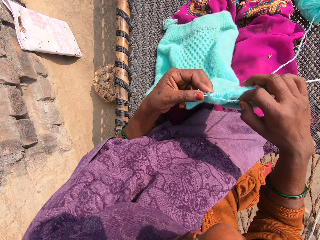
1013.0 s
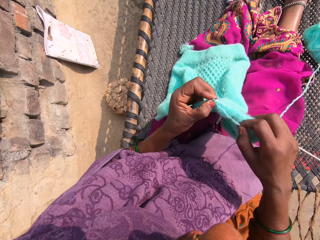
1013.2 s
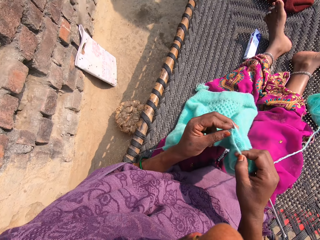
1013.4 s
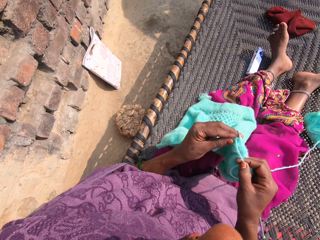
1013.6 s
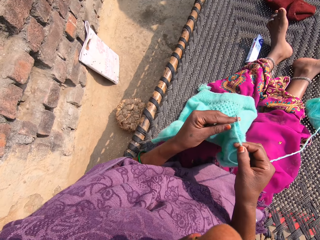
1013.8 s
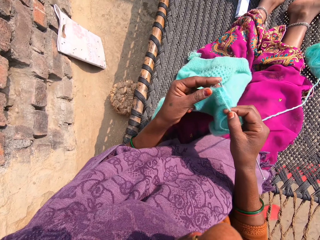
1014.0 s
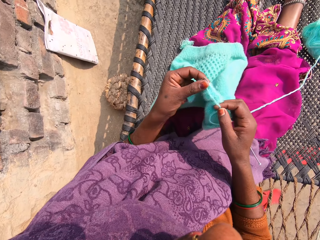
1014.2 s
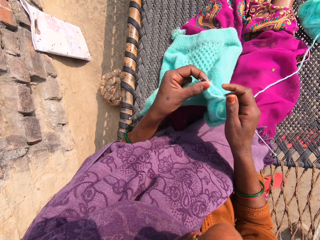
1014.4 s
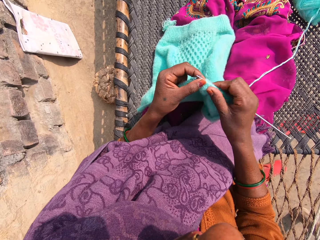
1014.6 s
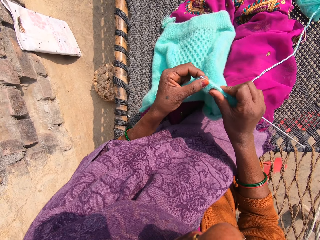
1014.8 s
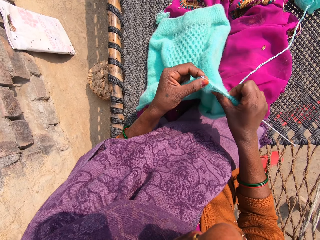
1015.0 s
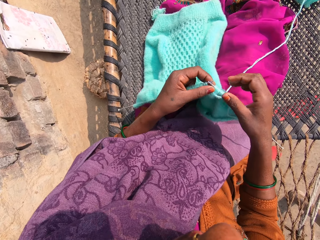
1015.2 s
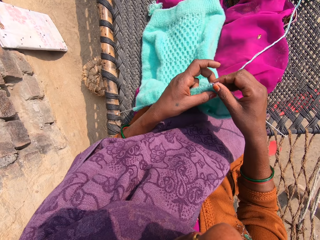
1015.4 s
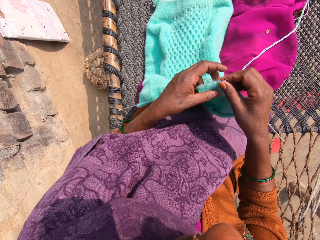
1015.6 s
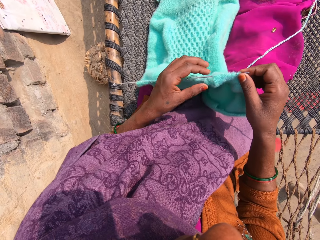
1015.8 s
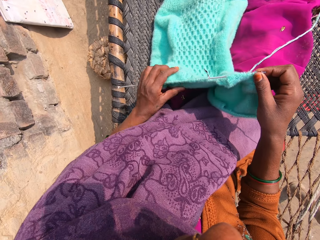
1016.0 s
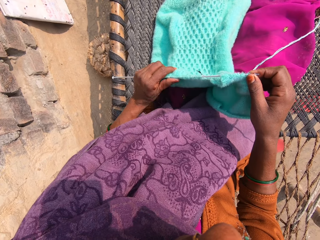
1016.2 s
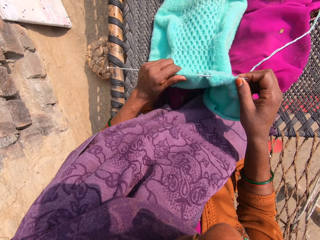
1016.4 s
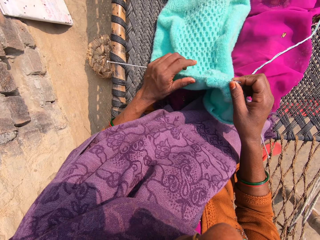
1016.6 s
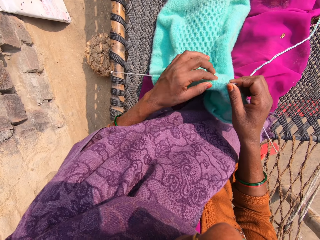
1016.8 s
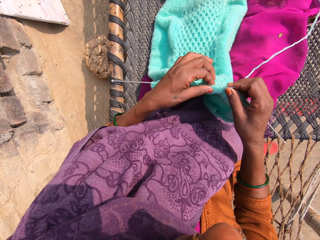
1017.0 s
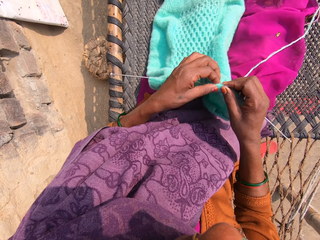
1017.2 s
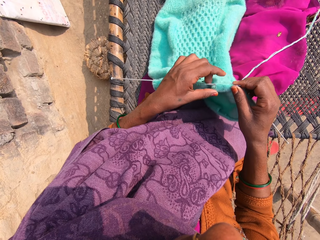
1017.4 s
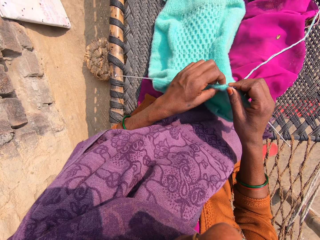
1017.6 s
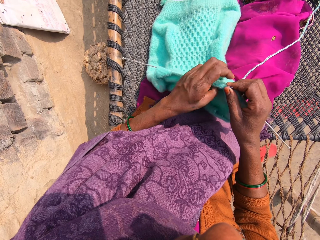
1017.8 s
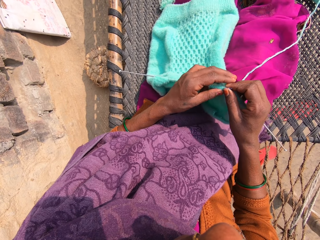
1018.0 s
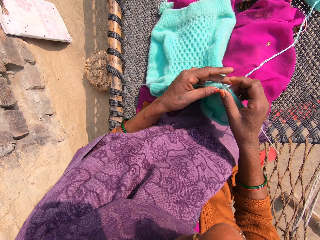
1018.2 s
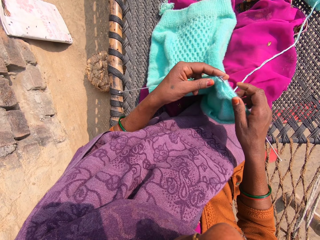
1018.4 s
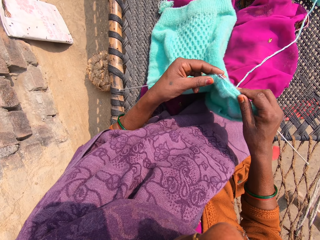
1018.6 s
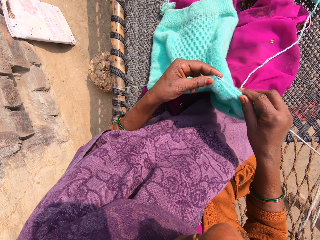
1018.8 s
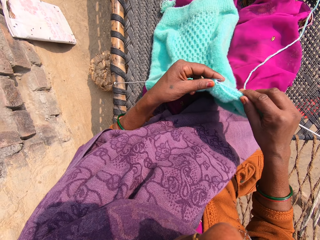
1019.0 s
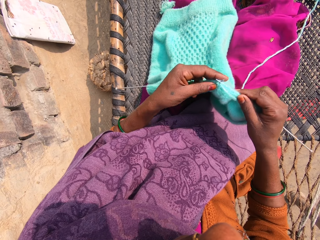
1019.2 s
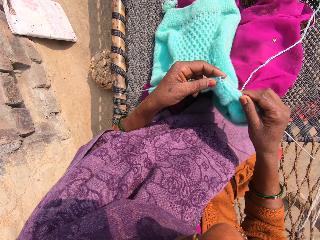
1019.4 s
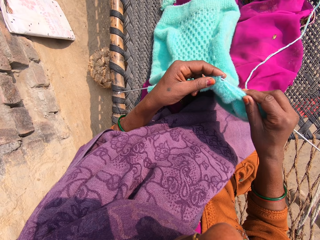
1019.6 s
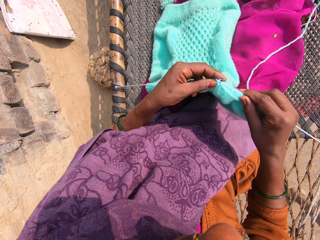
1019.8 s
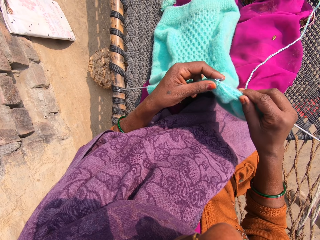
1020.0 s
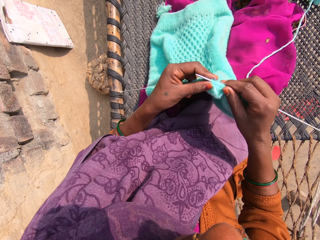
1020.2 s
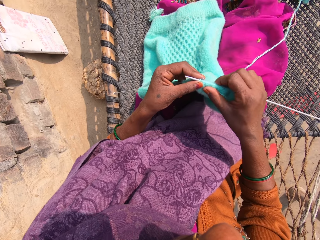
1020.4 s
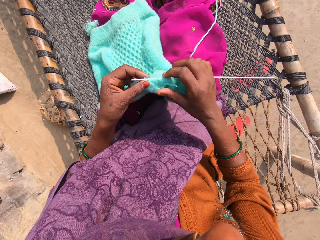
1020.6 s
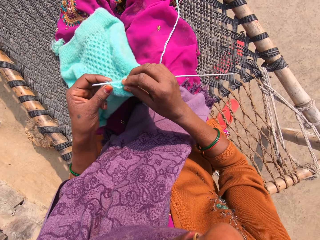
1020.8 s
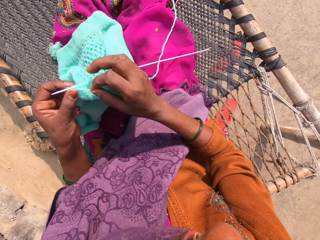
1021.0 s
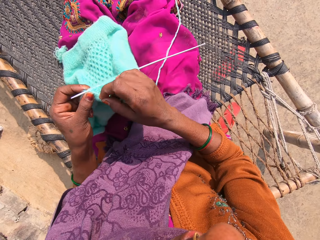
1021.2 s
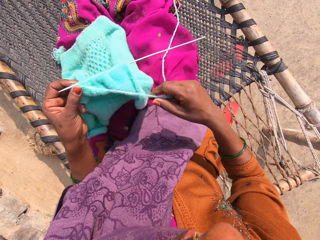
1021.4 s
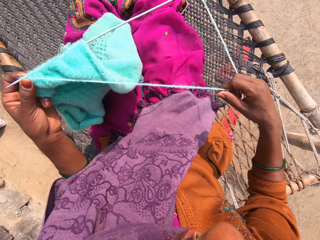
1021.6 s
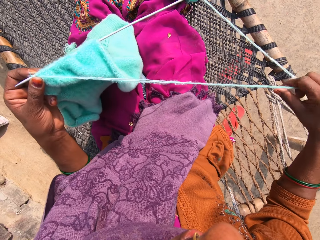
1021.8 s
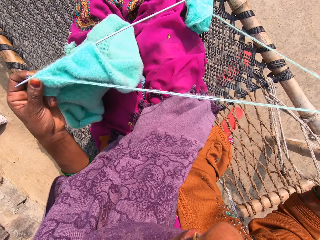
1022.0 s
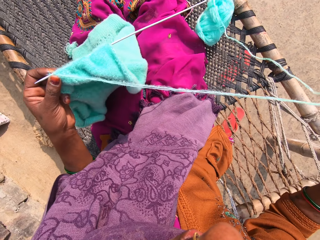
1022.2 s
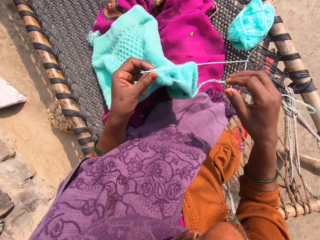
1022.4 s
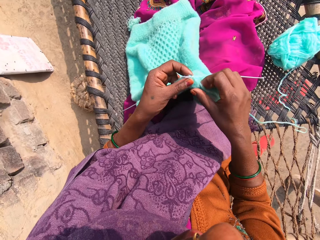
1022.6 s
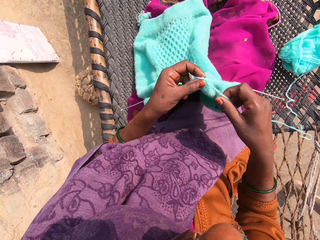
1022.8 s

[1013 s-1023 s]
The camera wearer loops a knitting yarn over the knitting needle and knits a garment. She pulls the garment over the knitting needle and adjusts the piece of garment with her hands. She moves the garment over the knitting needle and knits the garment. She draws the yarn with her right hand.

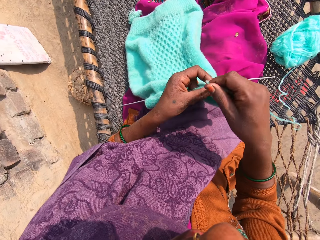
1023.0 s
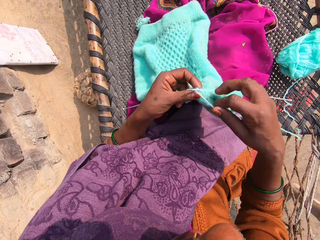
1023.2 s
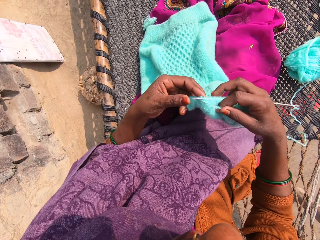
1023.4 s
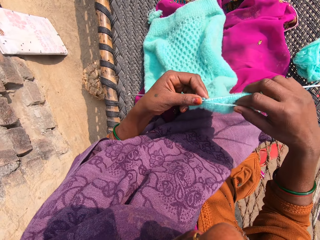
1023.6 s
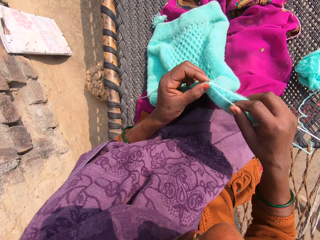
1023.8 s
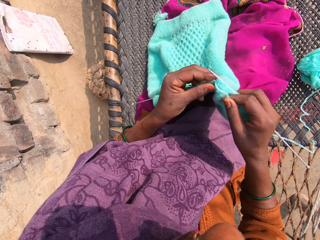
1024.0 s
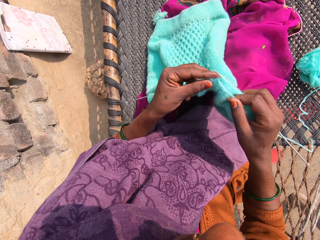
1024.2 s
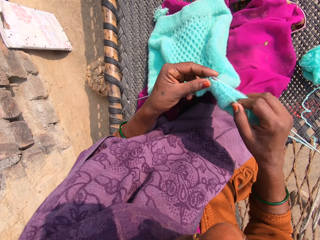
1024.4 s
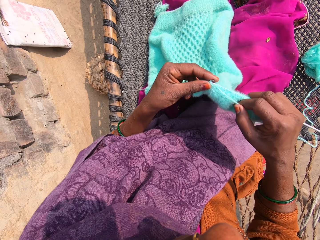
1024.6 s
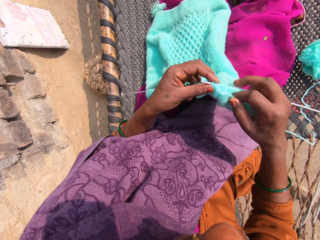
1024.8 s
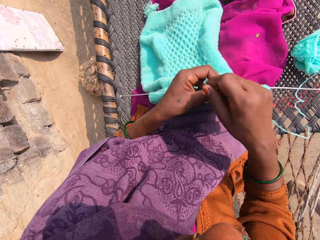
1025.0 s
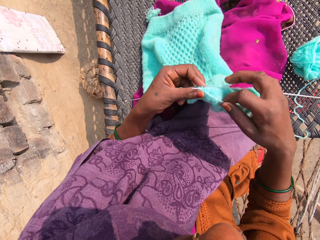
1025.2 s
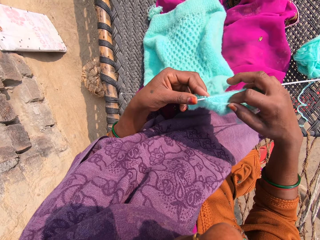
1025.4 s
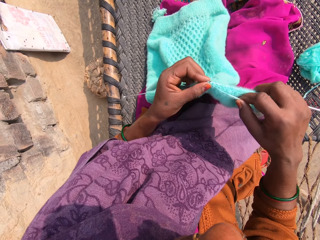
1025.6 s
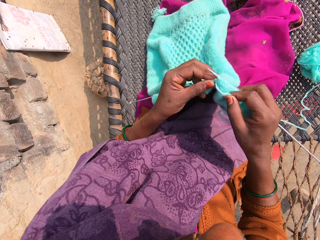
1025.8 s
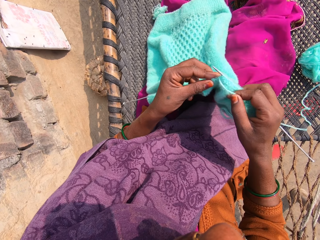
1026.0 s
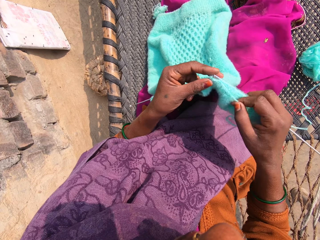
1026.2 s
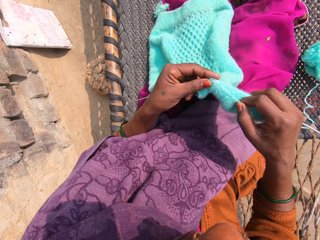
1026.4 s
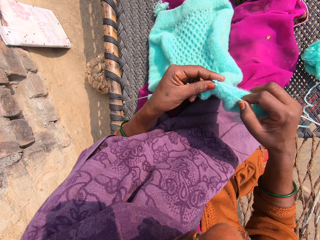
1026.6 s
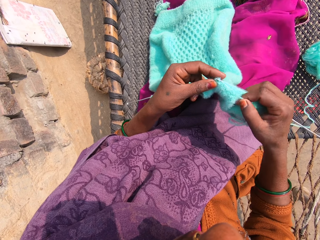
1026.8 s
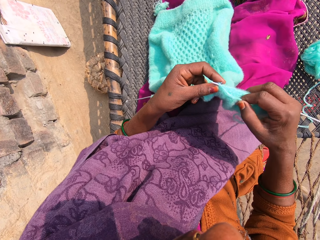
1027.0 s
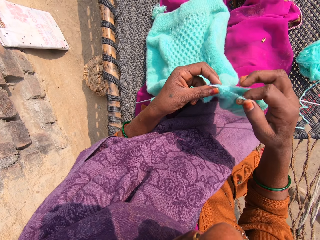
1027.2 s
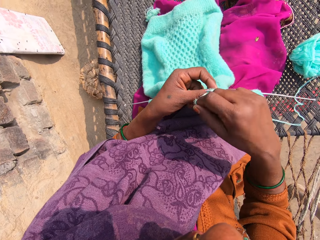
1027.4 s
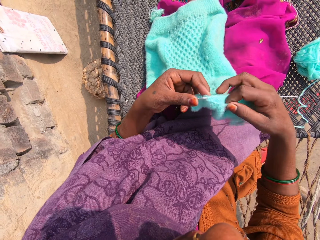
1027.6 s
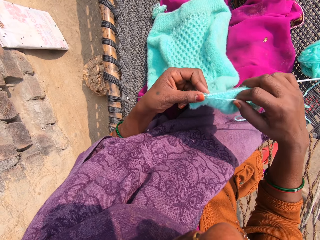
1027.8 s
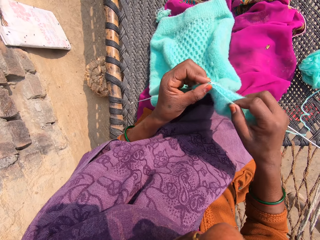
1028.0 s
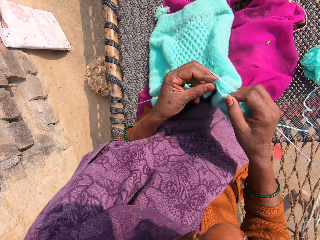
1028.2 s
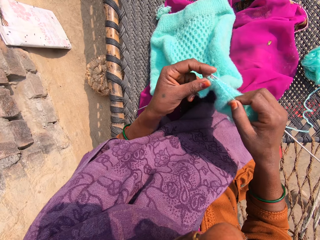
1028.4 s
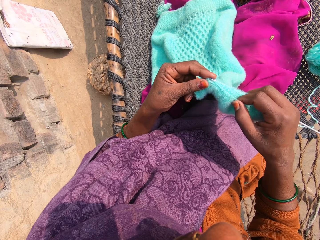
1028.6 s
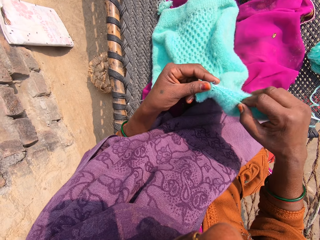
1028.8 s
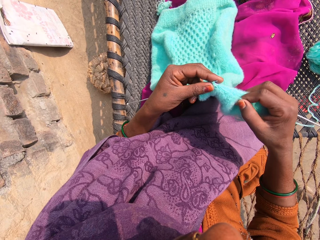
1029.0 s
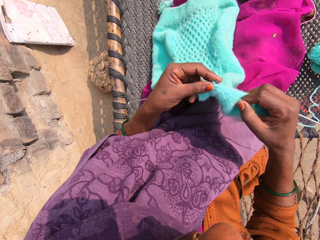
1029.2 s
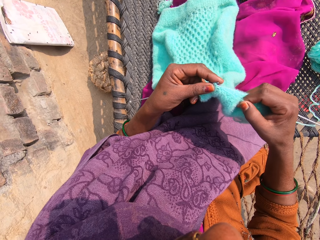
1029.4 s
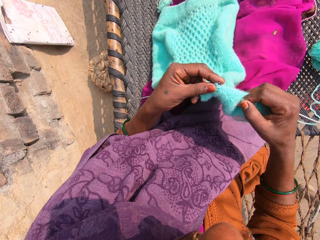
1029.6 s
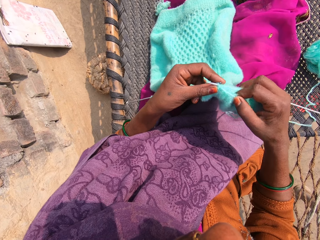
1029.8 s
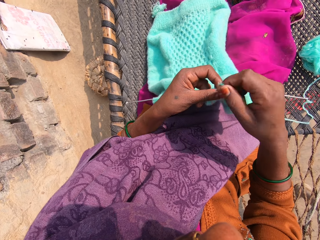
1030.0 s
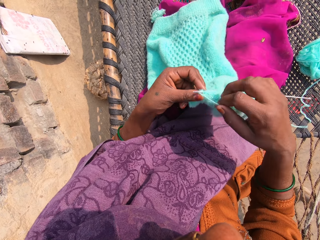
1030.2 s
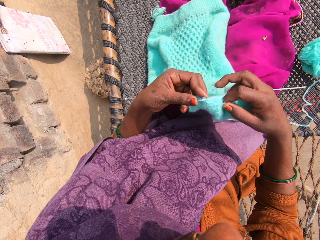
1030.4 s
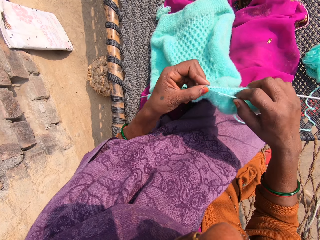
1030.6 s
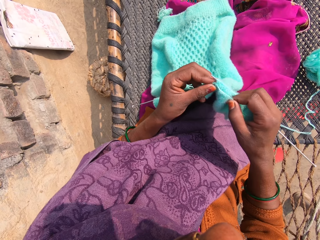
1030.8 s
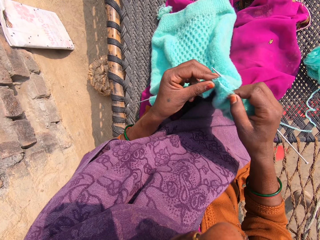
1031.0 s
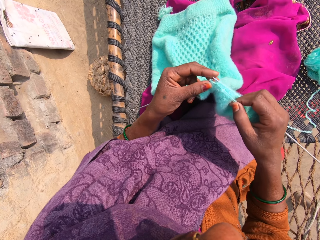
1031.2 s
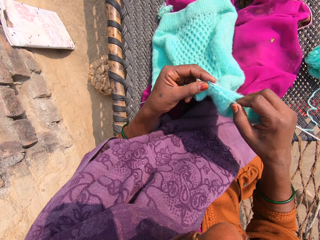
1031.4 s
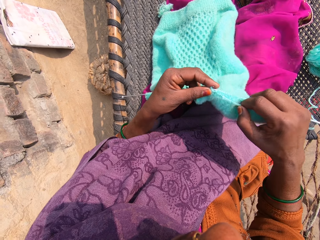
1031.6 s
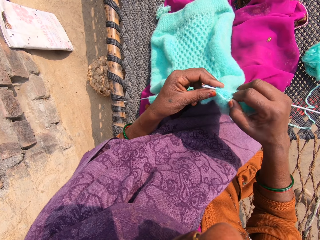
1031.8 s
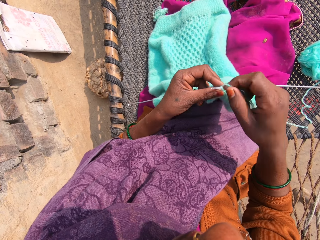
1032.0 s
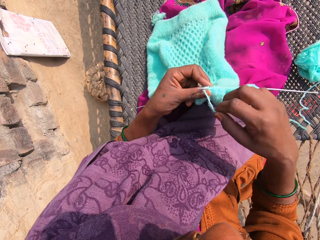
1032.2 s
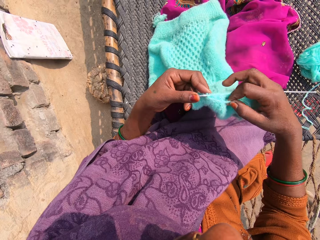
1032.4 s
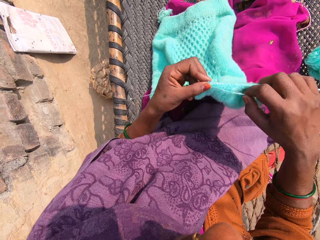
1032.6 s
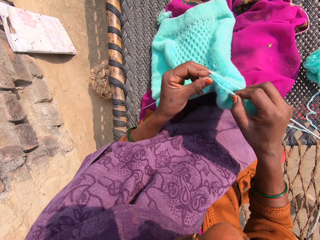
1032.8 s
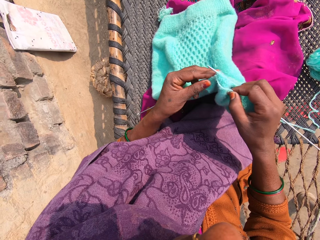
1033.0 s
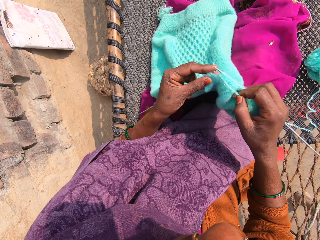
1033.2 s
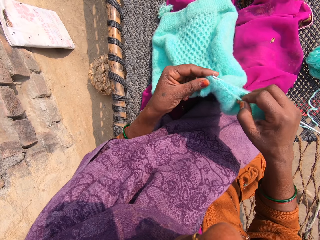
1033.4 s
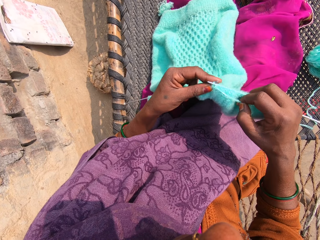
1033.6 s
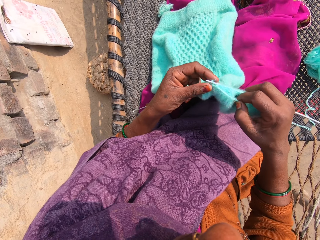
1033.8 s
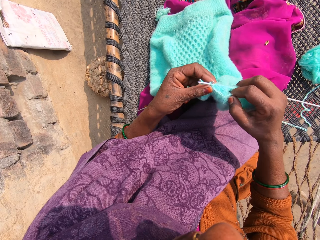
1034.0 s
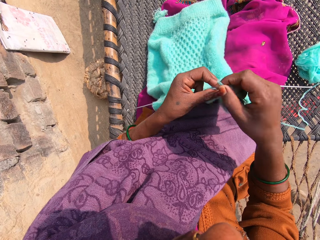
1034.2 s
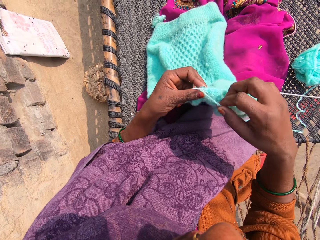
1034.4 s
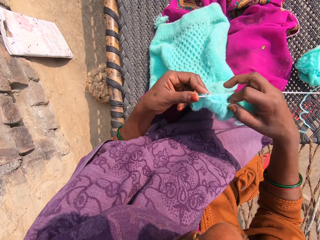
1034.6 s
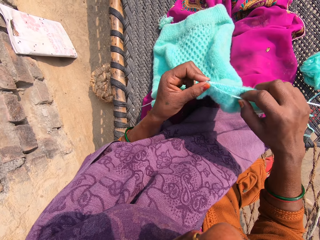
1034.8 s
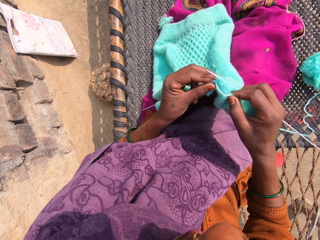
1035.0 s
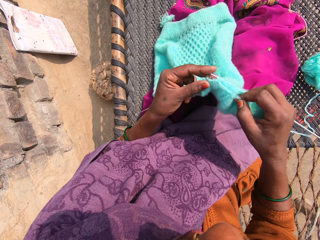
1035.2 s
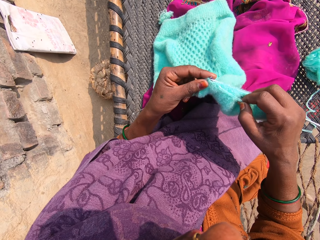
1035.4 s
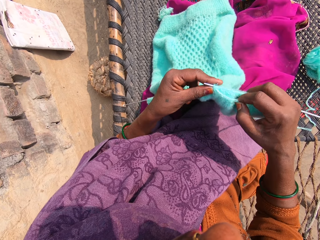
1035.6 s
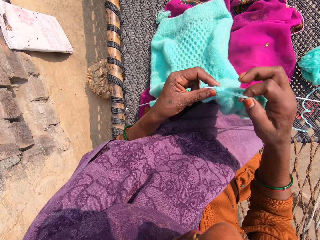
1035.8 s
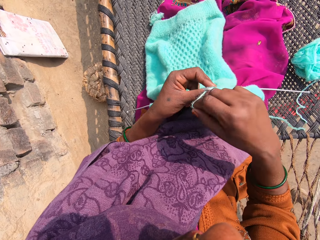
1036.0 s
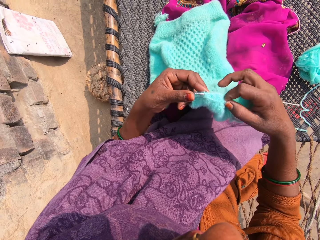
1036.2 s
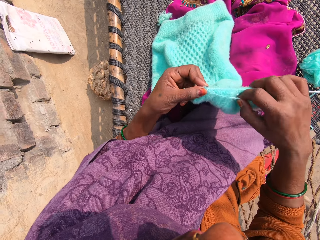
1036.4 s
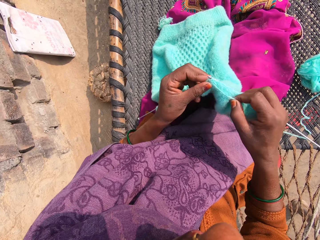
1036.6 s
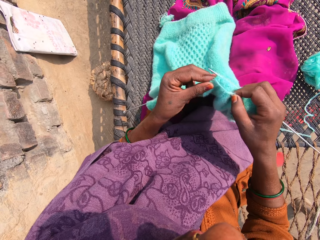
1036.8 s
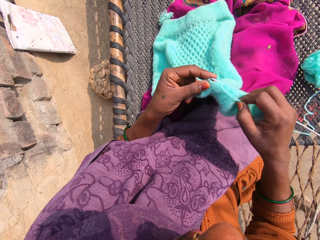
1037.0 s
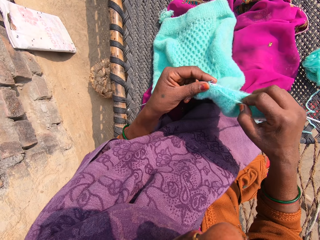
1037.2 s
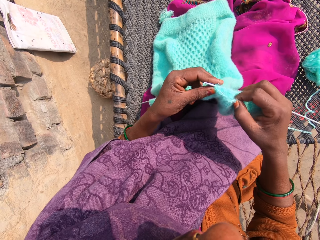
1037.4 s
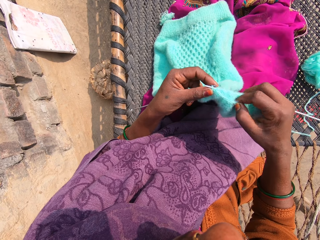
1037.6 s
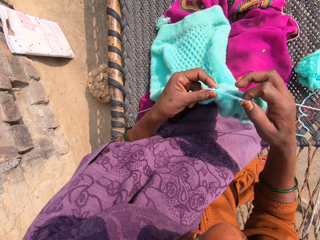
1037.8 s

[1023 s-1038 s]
The camera wearer loops a knitting yarn over the knitting needle and knits the yarn into a piece of garment with knitting pins. They loop the knitting yarn over the knitting needle and knit the garment. They loop the knitting yarn over the knitting needle and knit the garment. They loop the knitting yarn over the knitting needle and knit the garment. They loop the knitting yarn over the knitting needle and knit the garment. They loop the knitting yarn over the knitting needle and knit the garment. They loop the knitting yarn over the knitting needle and knit the garment.
